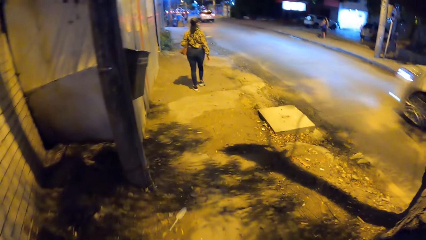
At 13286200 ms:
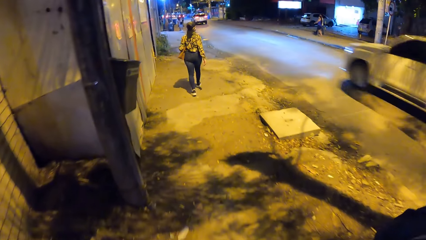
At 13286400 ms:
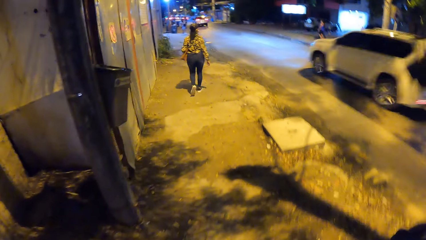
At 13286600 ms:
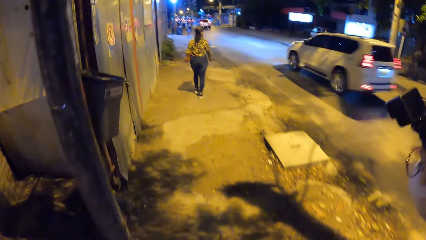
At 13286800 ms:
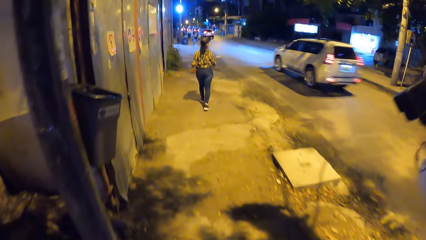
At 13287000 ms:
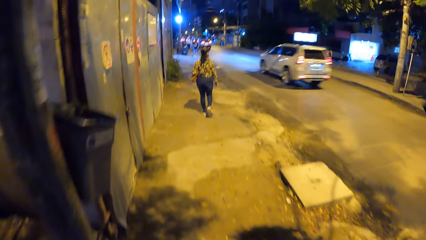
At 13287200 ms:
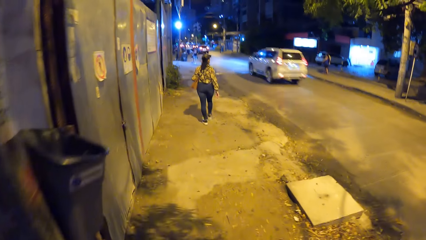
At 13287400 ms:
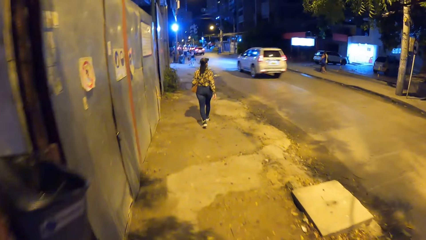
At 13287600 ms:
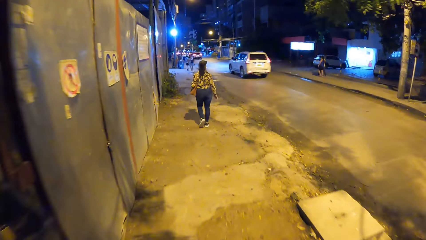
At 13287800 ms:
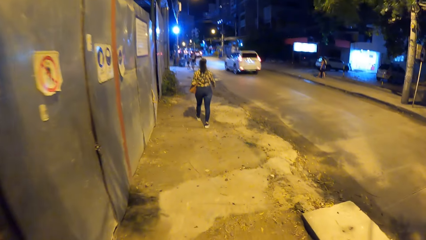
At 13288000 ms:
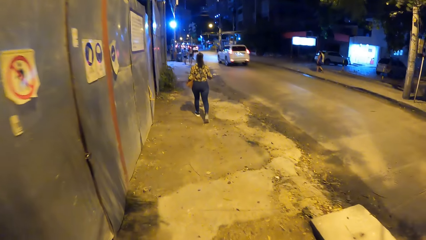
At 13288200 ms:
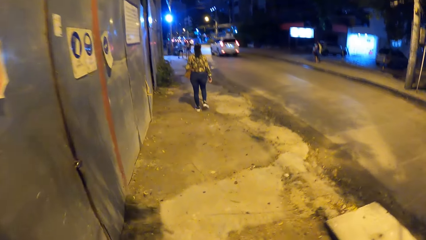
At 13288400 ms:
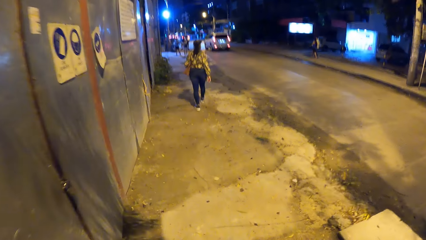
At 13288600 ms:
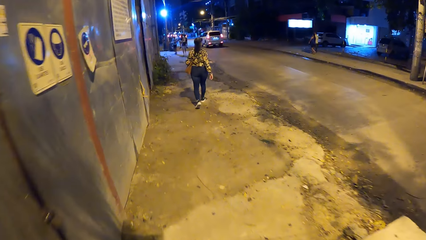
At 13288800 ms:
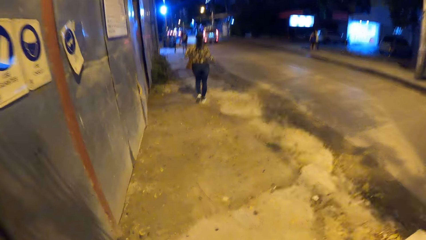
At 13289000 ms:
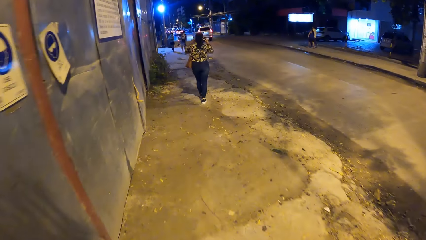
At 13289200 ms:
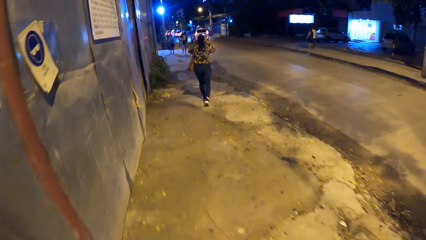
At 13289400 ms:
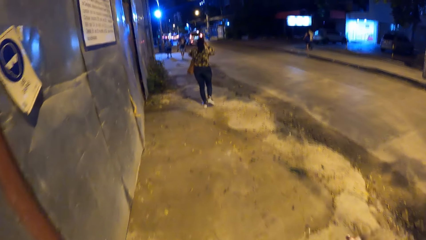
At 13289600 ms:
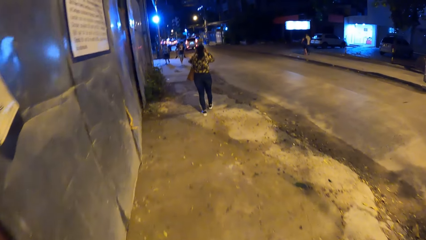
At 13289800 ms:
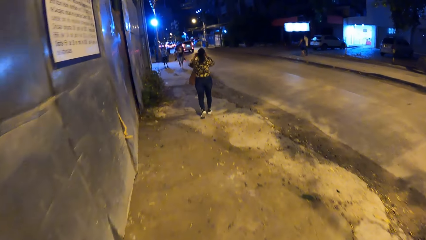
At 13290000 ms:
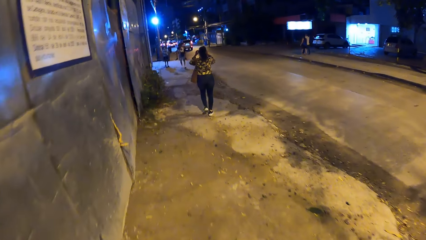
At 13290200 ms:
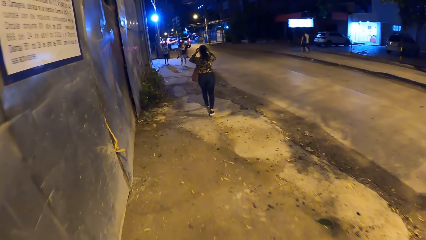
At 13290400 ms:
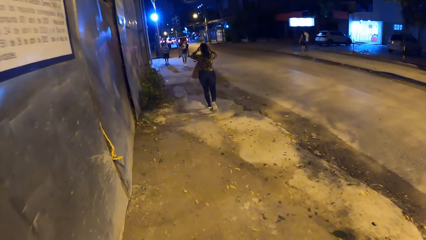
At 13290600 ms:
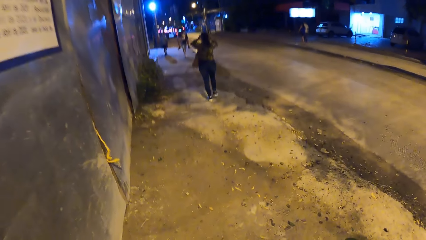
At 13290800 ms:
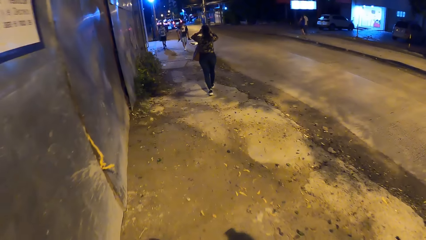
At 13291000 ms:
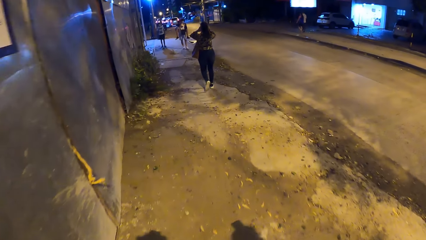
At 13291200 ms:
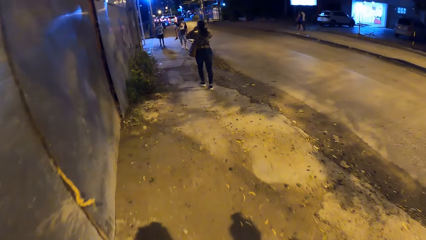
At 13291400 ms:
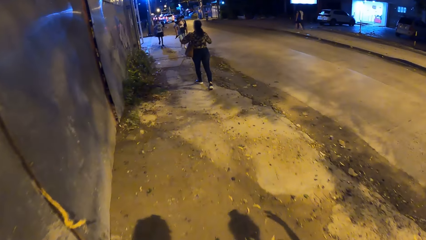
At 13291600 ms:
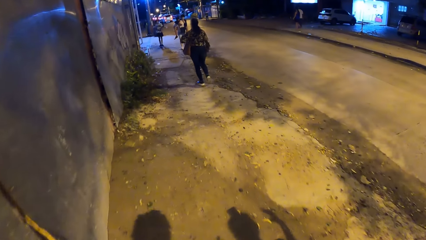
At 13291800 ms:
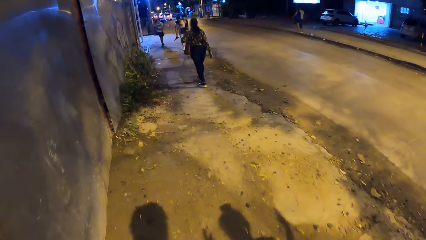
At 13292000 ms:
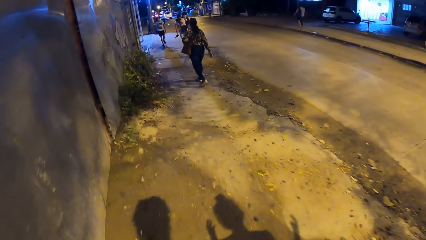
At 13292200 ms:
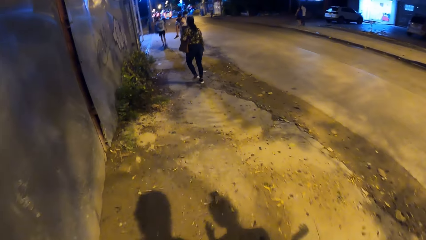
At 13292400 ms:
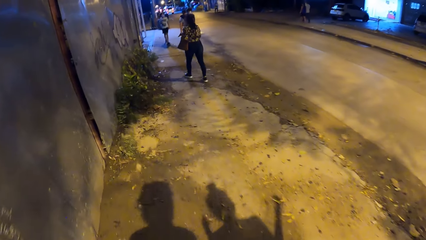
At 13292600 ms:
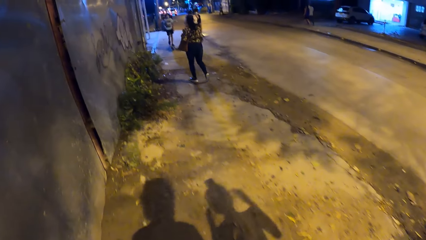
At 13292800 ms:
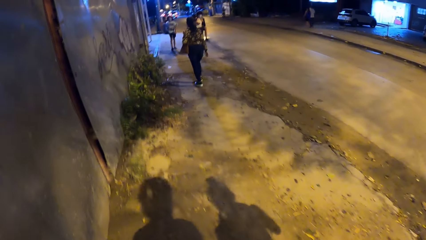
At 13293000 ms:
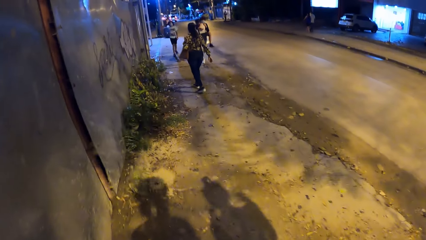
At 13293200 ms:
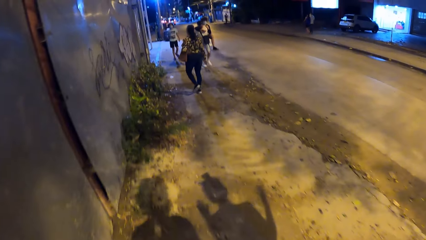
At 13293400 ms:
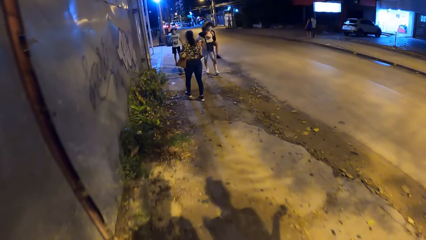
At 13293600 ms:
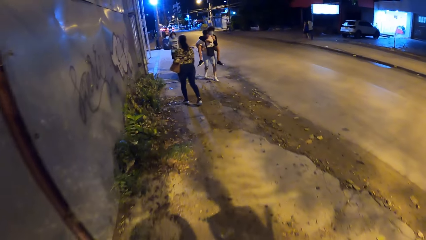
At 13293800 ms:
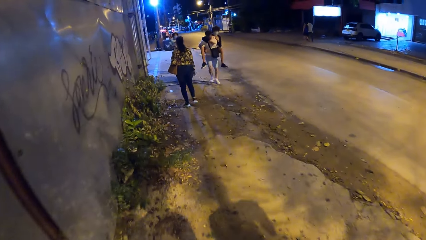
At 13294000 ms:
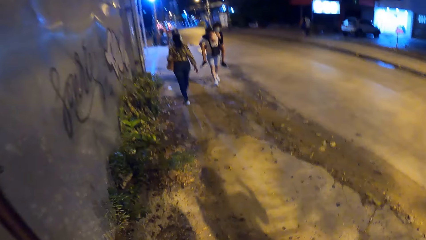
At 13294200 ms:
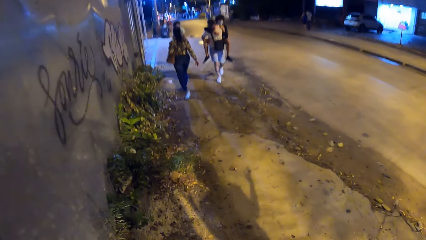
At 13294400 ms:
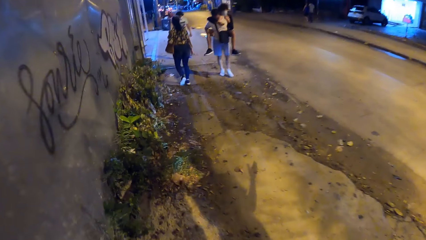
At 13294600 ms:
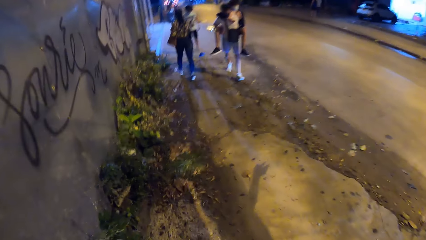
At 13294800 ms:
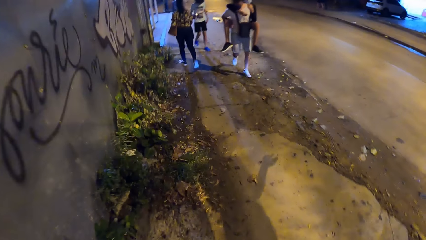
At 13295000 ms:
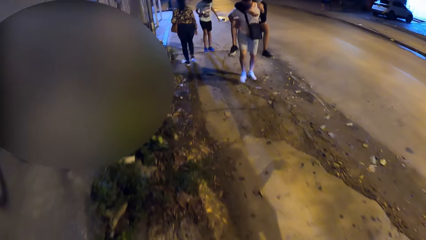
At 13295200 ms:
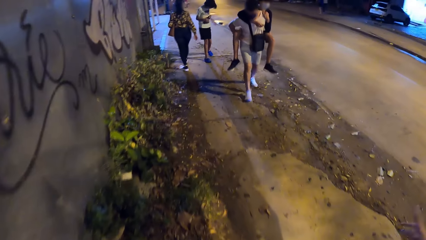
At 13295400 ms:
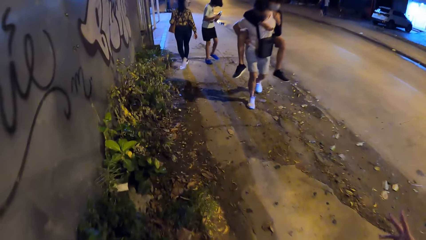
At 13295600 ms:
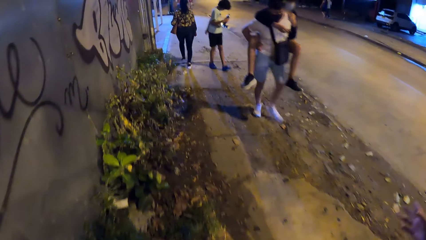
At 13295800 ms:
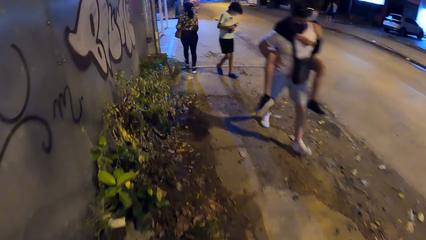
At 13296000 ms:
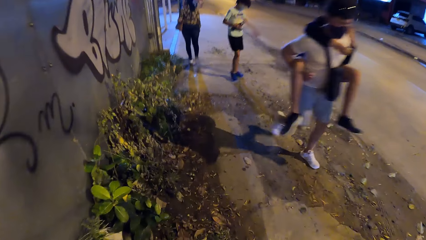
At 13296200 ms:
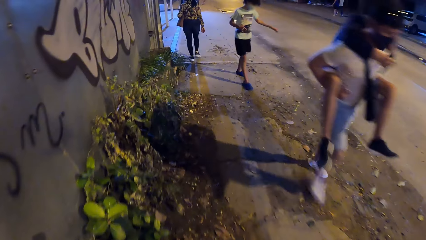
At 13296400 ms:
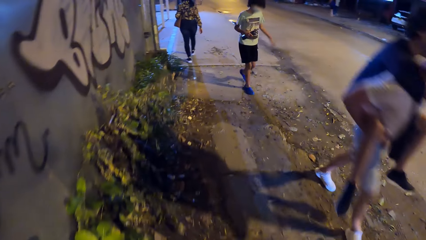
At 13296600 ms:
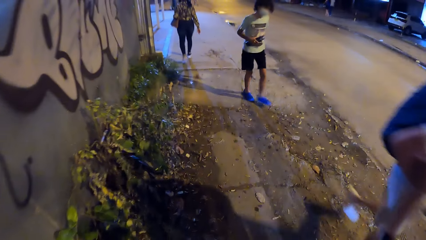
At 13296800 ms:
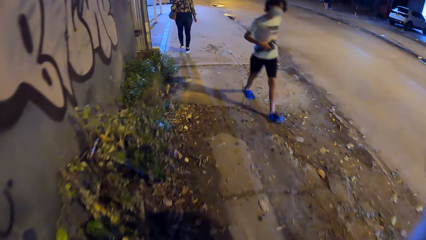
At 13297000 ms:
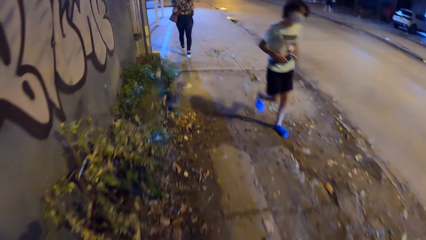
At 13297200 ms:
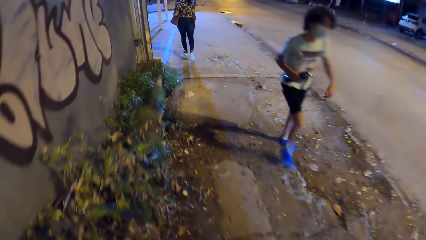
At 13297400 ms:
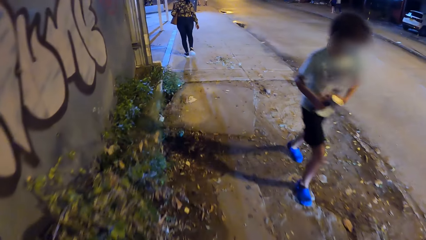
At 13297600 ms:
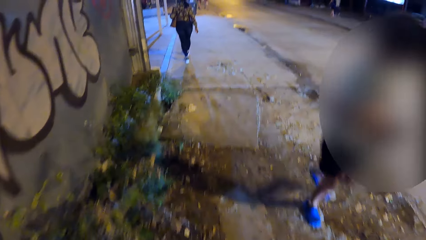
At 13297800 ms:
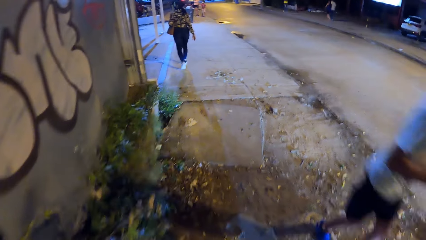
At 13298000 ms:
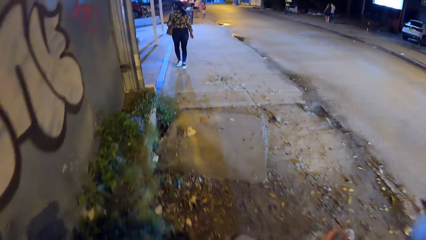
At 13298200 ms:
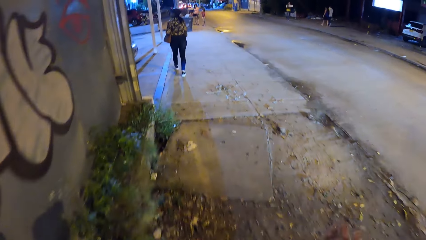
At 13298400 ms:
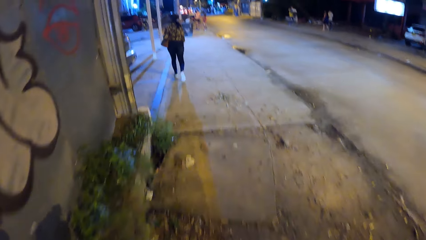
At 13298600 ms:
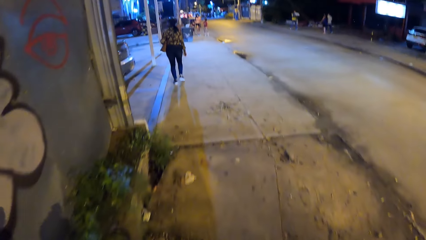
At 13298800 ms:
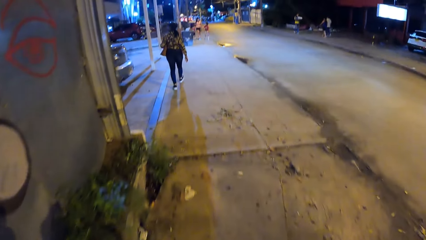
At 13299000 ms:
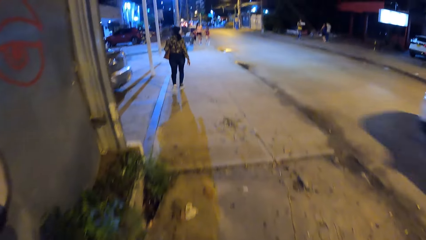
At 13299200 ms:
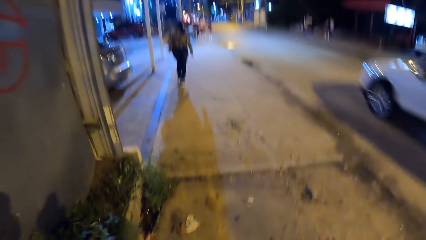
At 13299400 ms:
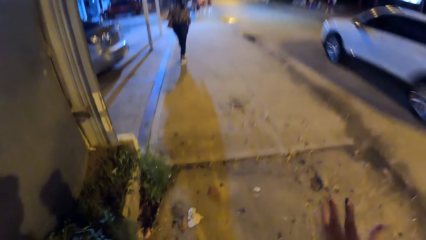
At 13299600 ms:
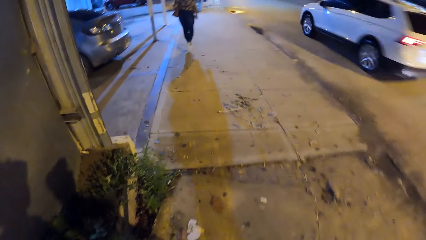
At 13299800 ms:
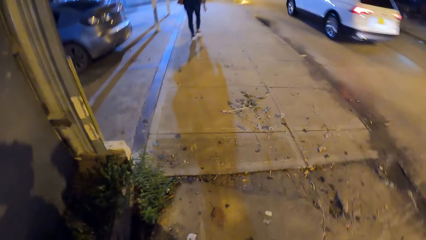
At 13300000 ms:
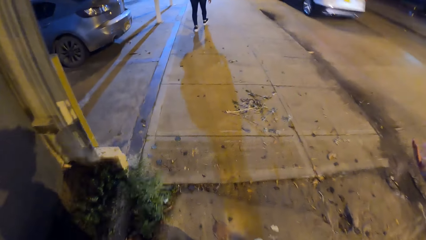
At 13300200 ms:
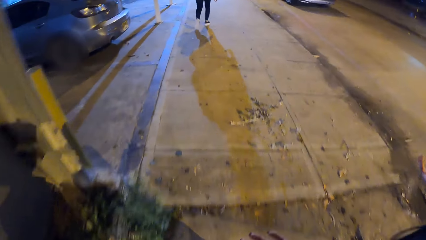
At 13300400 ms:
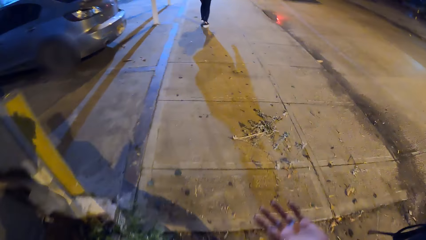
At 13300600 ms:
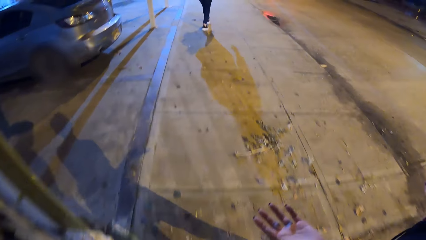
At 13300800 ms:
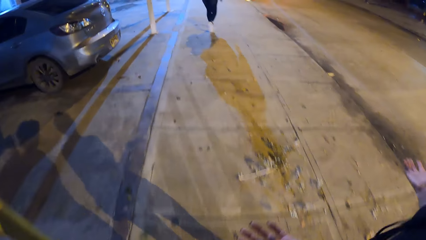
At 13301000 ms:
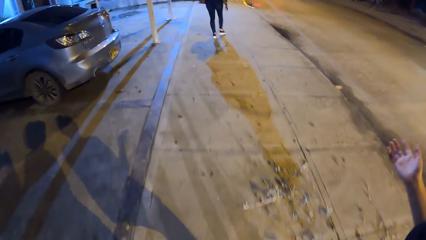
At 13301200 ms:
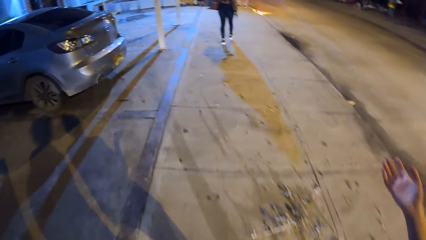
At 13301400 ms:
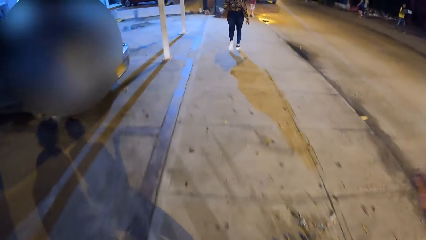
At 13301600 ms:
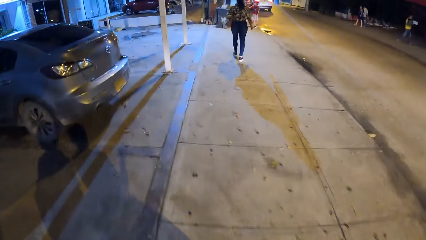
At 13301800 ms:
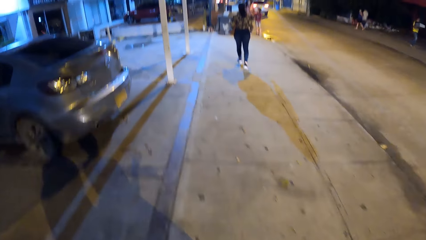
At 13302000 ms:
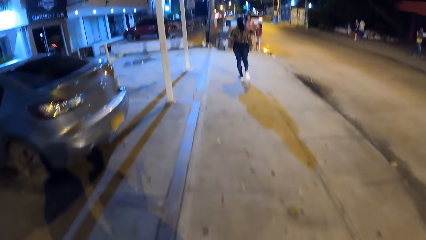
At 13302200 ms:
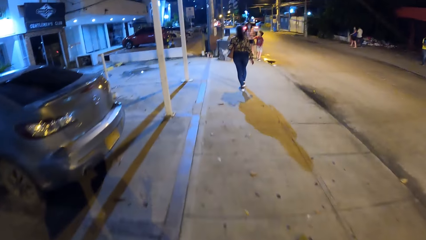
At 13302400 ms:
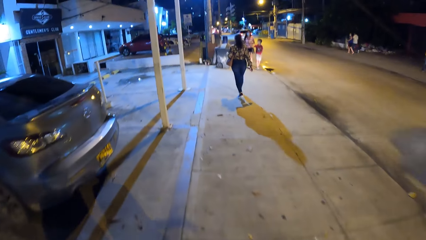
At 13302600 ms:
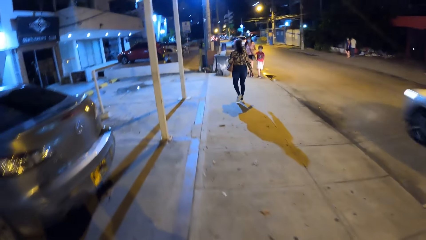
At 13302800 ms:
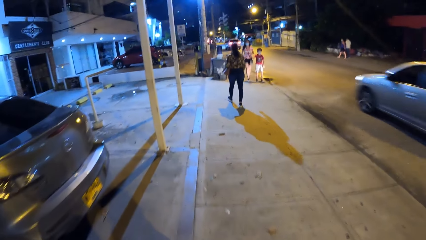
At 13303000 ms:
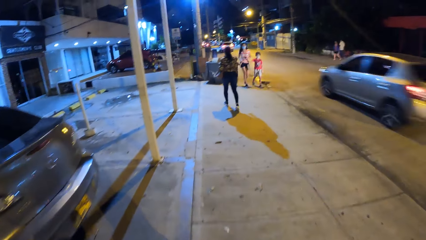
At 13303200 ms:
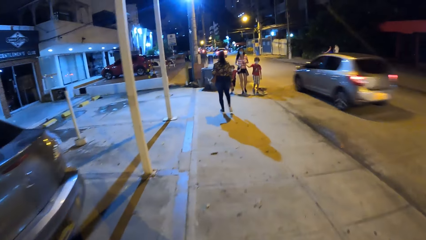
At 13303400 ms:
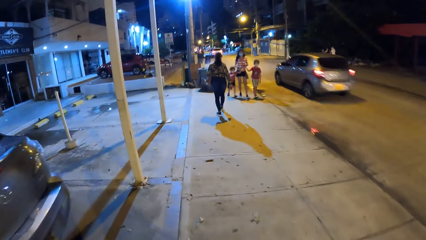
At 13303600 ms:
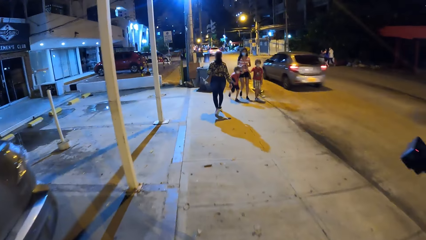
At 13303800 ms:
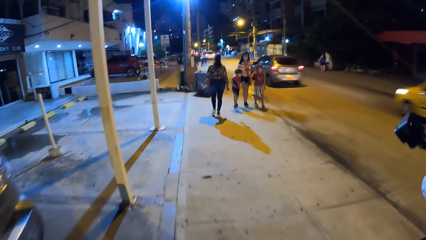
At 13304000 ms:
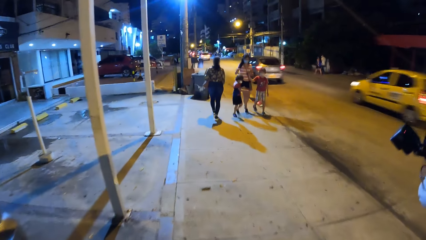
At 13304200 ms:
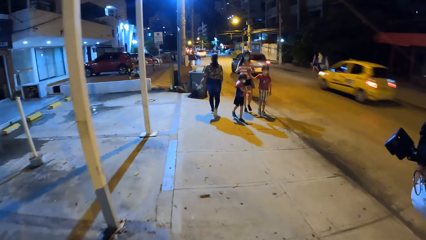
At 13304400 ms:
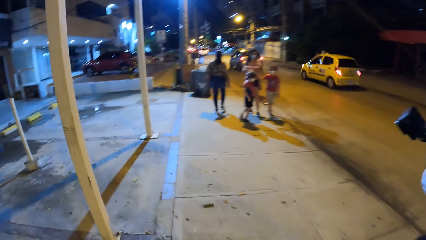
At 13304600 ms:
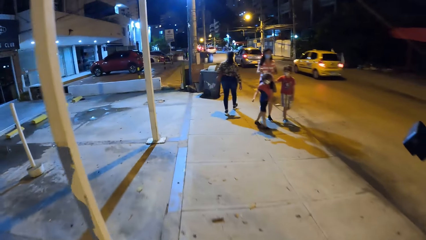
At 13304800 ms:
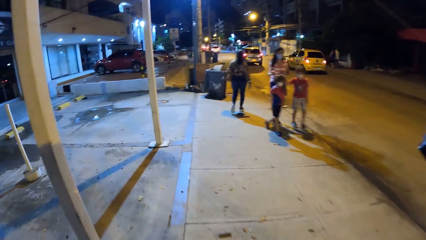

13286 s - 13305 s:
A woman adjusts a camera on her head with her hands. The woman makes gestures to the camera wearer.
